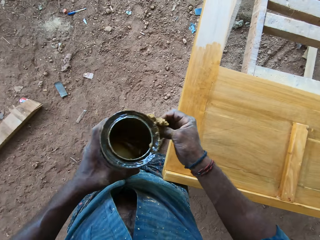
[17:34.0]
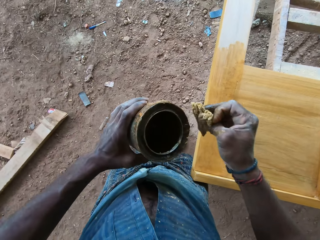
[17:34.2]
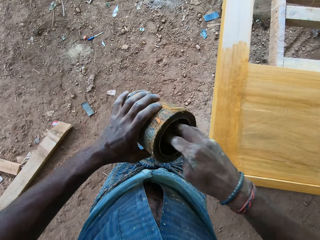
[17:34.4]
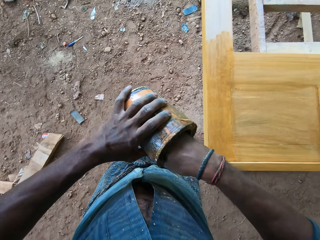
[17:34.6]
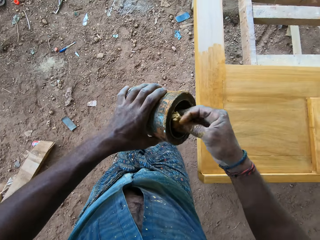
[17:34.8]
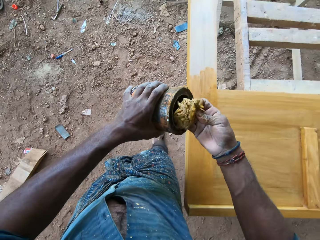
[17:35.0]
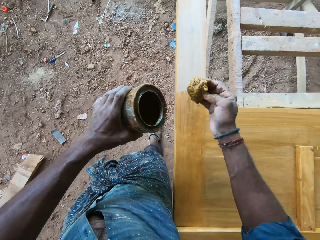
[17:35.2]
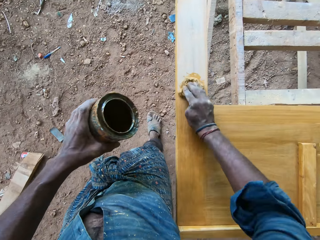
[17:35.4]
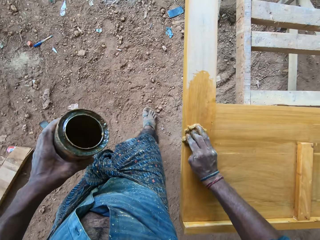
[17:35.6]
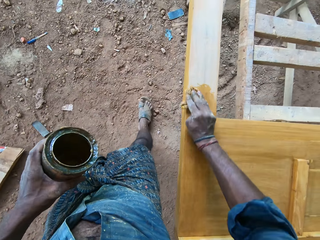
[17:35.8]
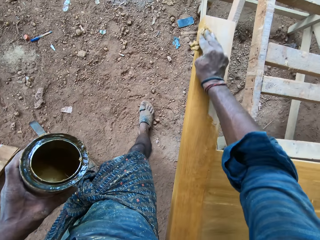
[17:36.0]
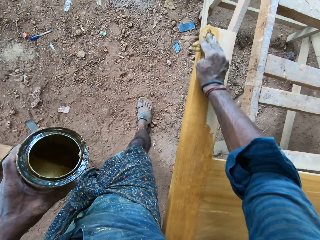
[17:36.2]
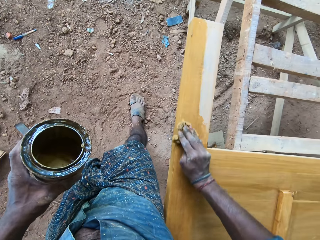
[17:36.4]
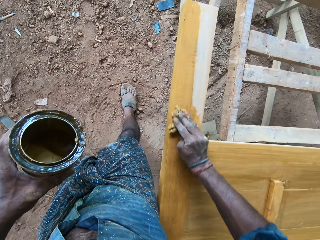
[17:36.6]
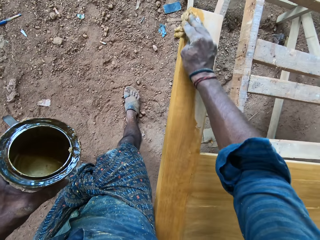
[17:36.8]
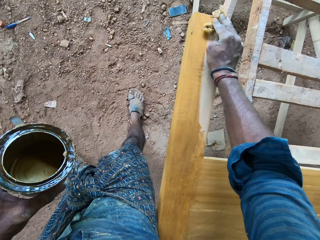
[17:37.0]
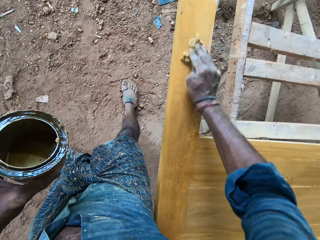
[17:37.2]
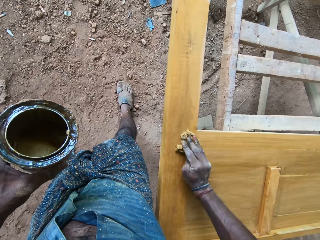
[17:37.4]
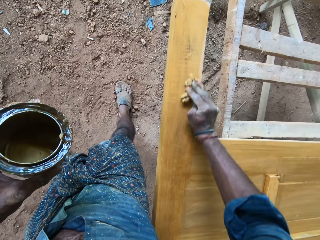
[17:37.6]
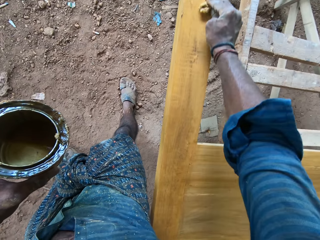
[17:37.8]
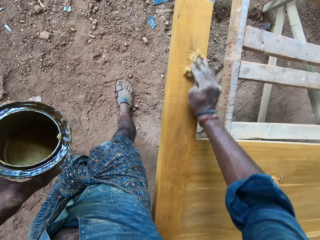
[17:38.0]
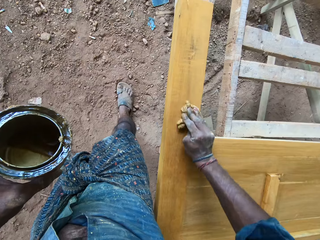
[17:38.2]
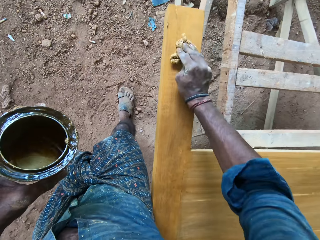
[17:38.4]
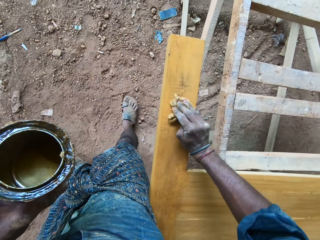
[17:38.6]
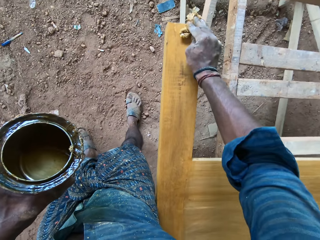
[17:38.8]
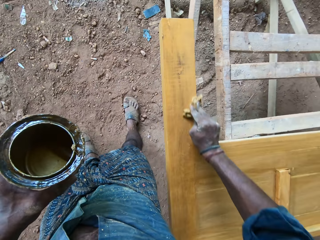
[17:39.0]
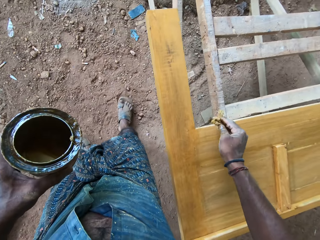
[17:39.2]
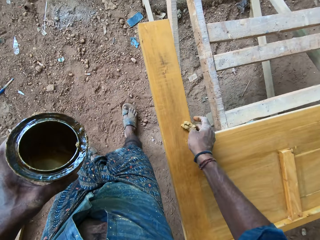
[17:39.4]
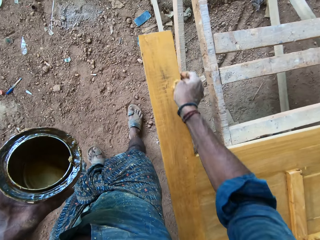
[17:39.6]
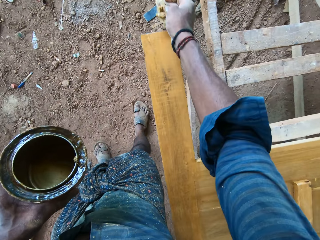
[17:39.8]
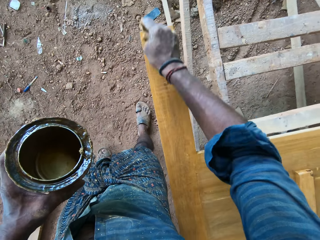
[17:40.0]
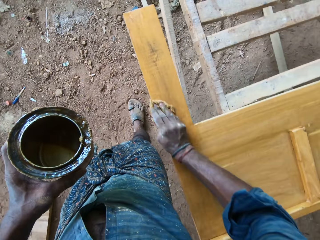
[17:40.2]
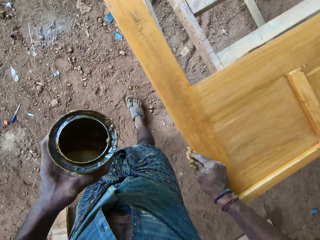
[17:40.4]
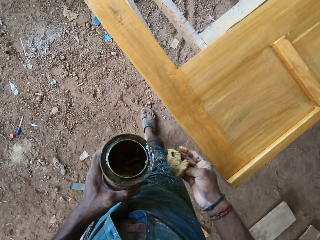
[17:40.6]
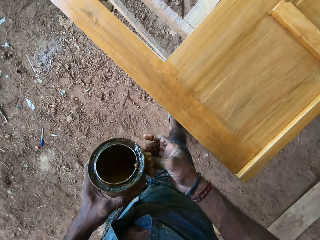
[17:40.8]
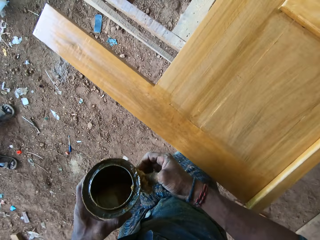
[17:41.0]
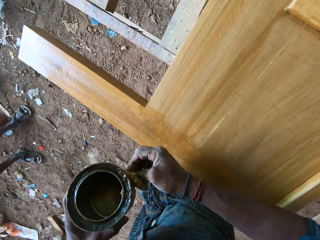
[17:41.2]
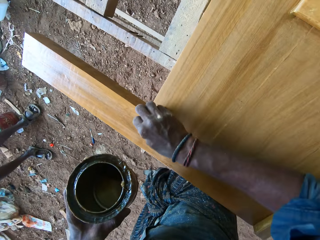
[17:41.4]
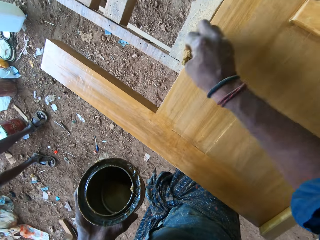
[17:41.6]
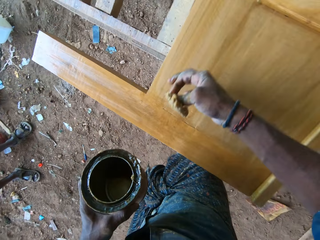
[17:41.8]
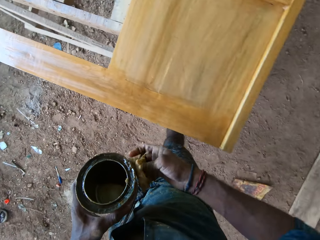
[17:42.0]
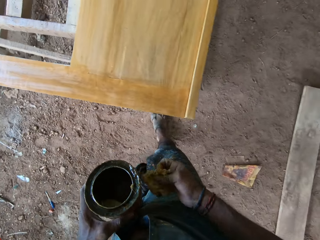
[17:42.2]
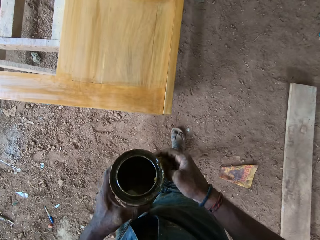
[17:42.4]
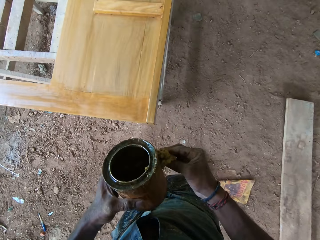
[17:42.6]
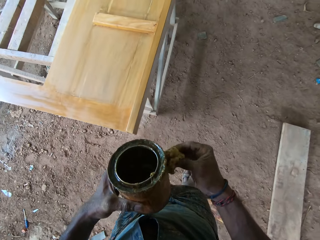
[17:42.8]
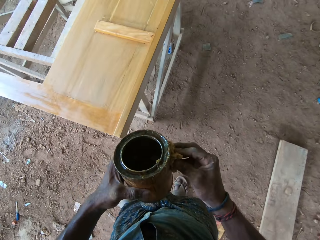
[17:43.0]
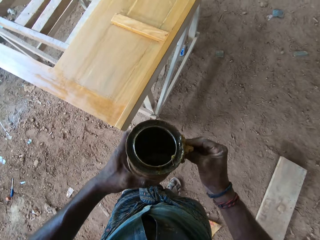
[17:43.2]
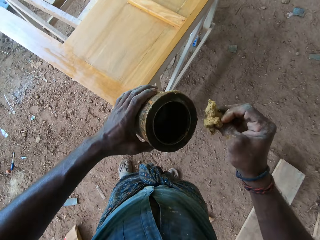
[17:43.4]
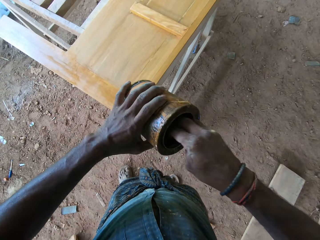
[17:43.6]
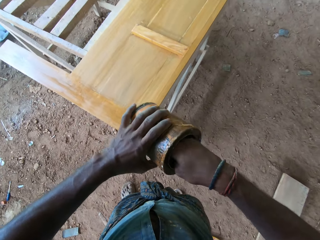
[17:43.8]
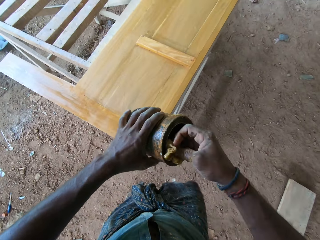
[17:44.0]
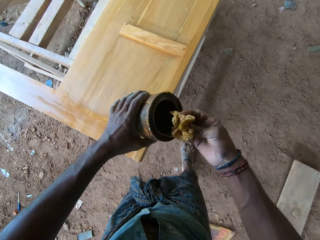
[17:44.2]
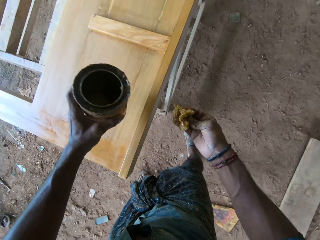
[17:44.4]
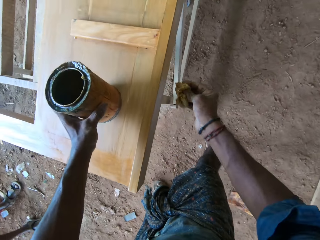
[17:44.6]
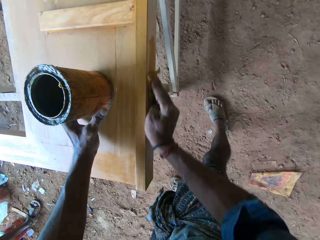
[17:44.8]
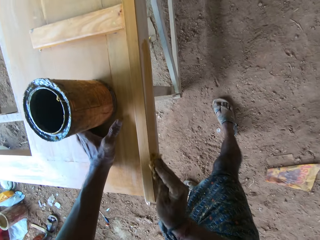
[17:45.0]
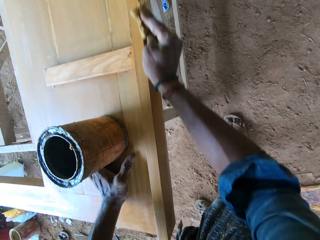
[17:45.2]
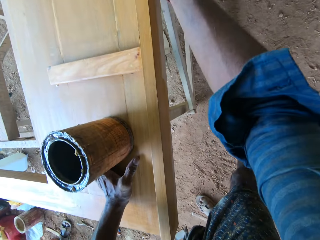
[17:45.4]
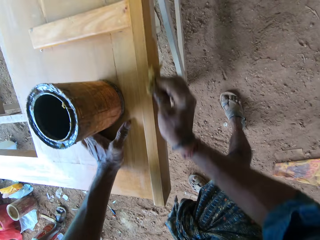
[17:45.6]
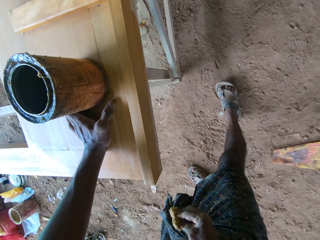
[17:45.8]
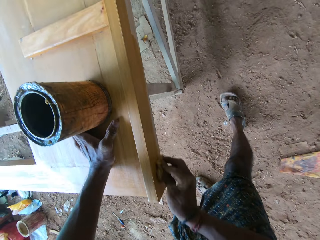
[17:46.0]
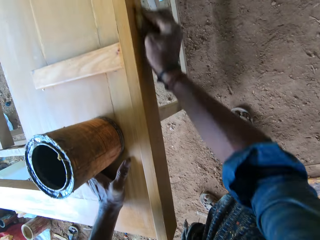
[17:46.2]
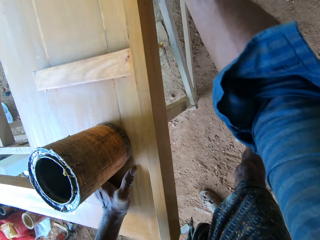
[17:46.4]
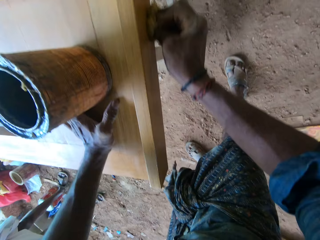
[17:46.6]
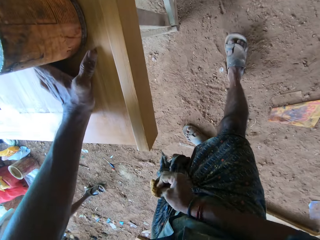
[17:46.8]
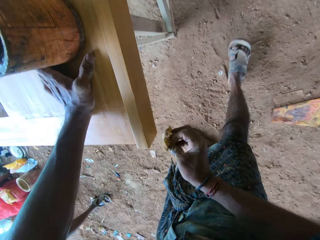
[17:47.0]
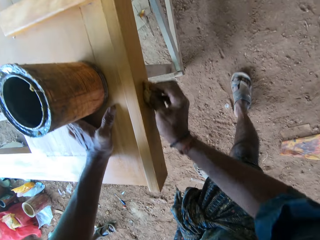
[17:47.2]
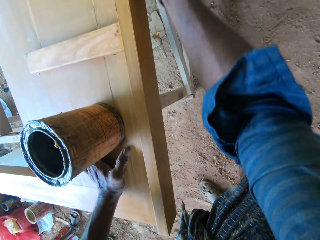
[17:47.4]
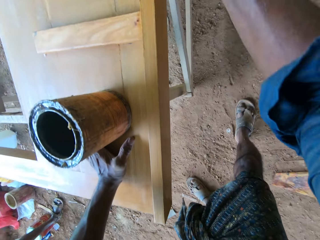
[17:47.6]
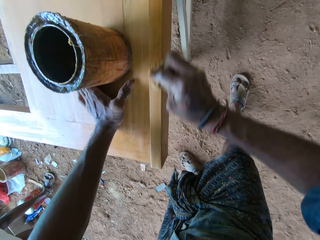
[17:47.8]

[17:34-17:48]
The camera wearer folds the sponge on the hand. They remove the thinner inside the container with the sponge. They dip a polishing cloth in the wood polish. They apply the thinner on the headboard with the sponge. They polish the headboard. They fold the sponge on the hand. They apply the thinner on the headboard with the sponge. They polish the headboard. They fold the sponge on the hand. They dip the polishing cloth in the wood polish. They remove the thinner inside the container with the sponge. They apply the thinner on the headboard with the sponge. They polish the headboard and put the wood polish tin on the headboard.

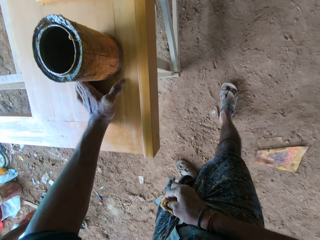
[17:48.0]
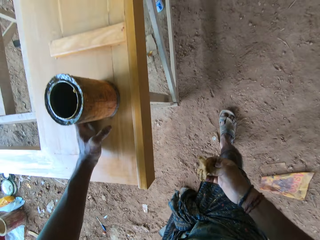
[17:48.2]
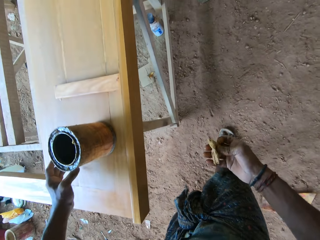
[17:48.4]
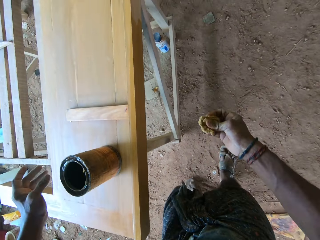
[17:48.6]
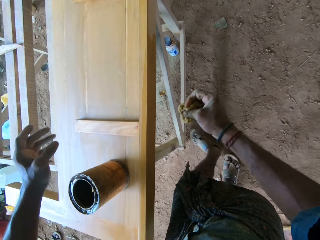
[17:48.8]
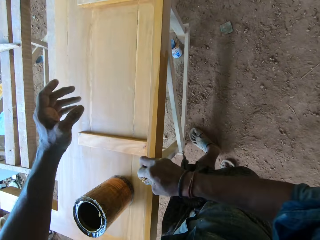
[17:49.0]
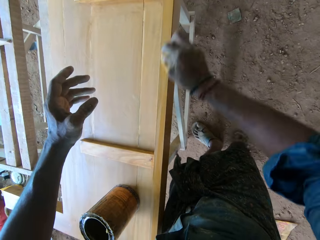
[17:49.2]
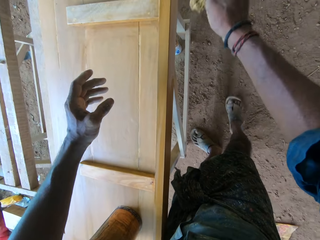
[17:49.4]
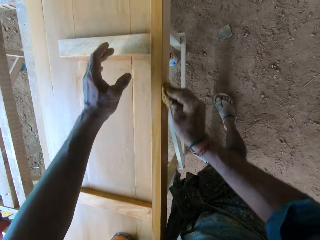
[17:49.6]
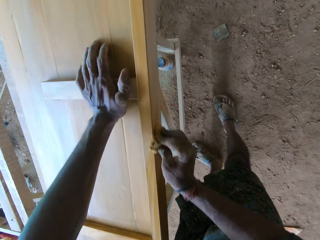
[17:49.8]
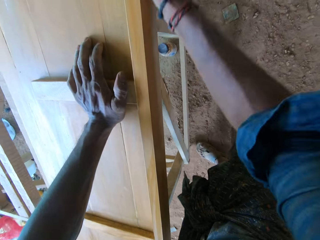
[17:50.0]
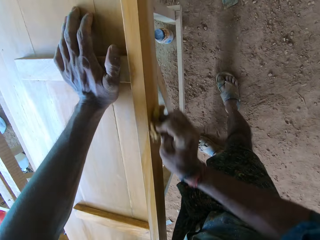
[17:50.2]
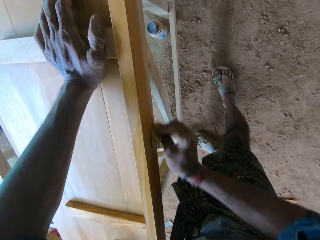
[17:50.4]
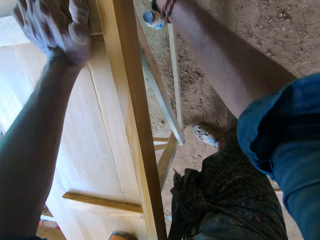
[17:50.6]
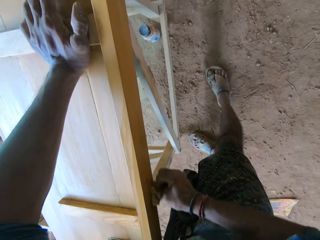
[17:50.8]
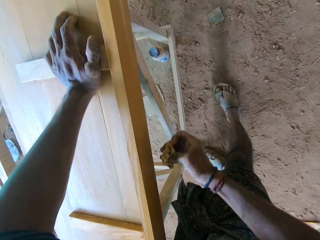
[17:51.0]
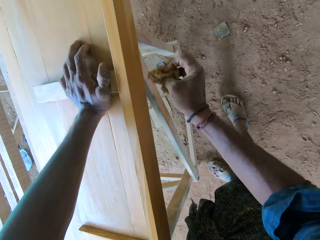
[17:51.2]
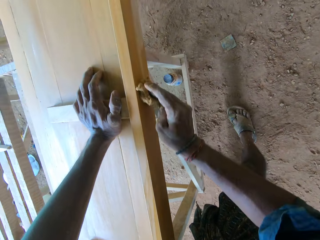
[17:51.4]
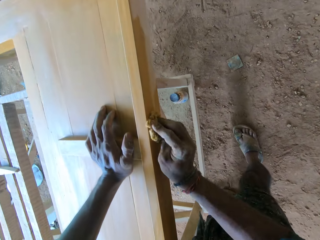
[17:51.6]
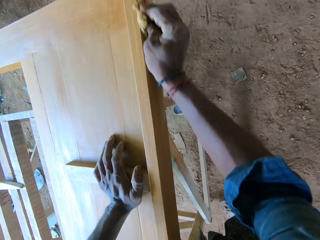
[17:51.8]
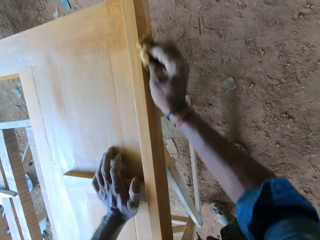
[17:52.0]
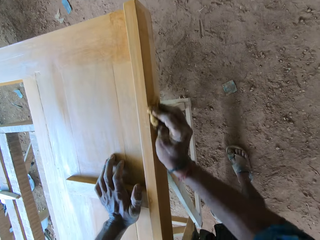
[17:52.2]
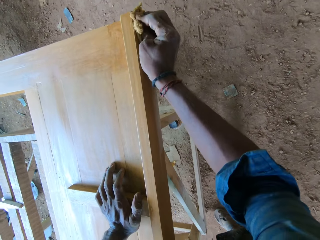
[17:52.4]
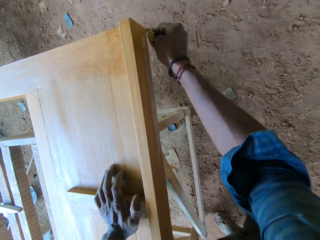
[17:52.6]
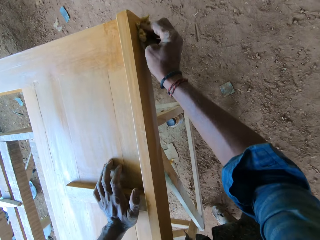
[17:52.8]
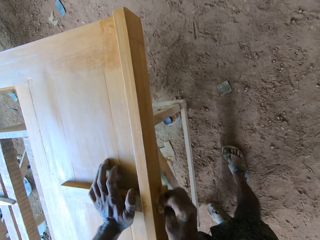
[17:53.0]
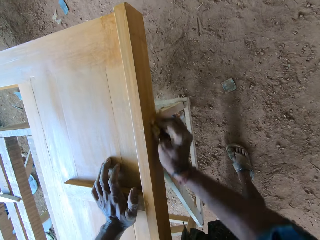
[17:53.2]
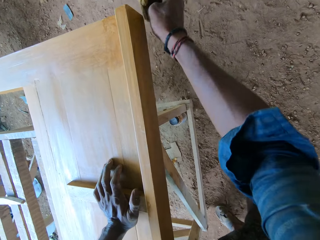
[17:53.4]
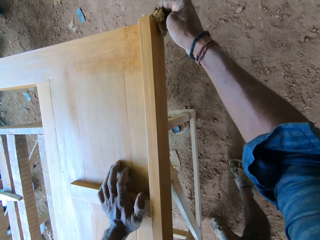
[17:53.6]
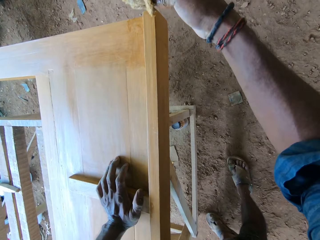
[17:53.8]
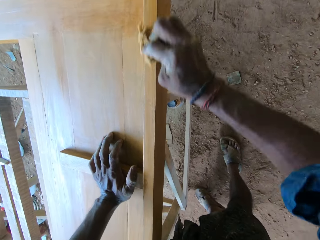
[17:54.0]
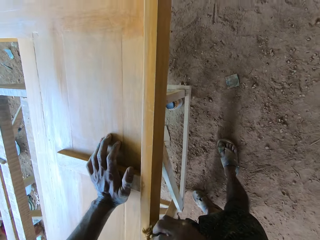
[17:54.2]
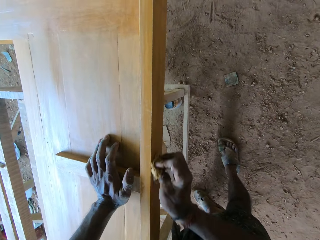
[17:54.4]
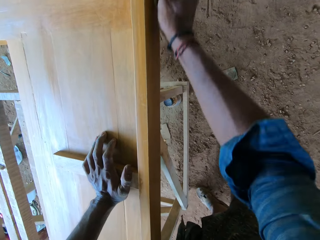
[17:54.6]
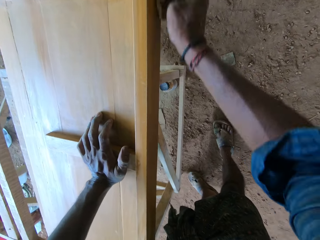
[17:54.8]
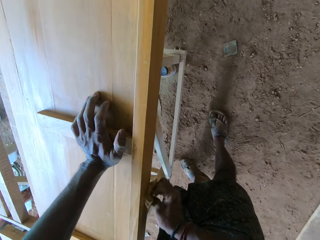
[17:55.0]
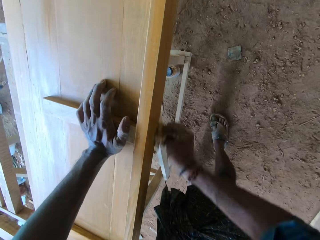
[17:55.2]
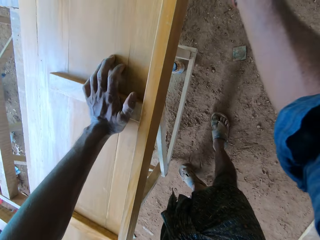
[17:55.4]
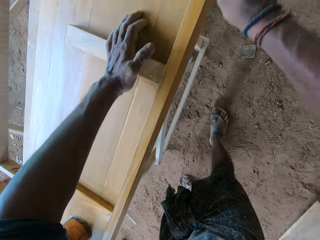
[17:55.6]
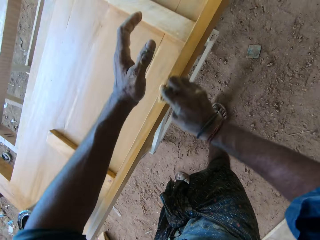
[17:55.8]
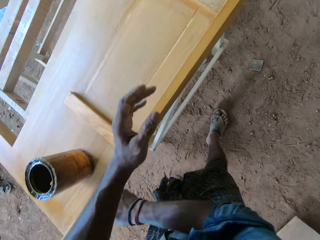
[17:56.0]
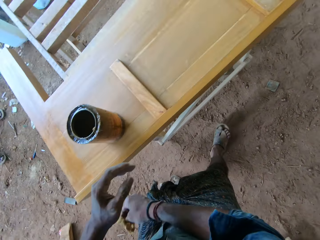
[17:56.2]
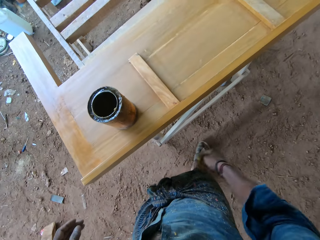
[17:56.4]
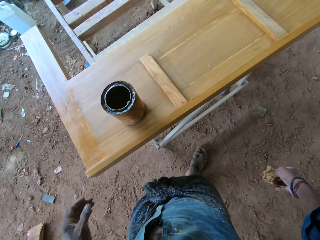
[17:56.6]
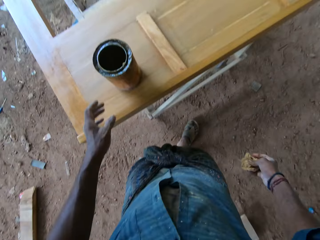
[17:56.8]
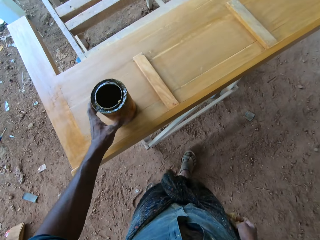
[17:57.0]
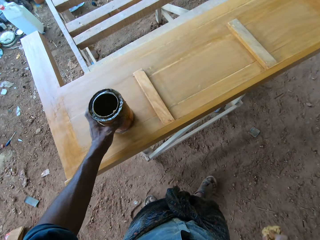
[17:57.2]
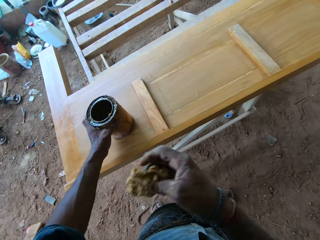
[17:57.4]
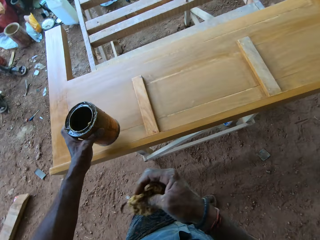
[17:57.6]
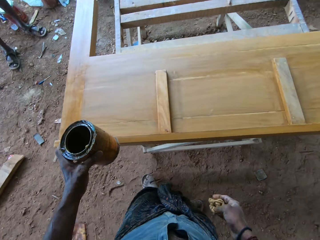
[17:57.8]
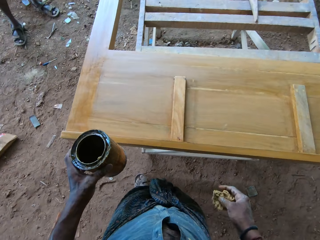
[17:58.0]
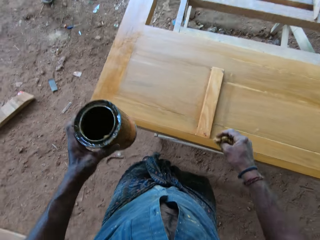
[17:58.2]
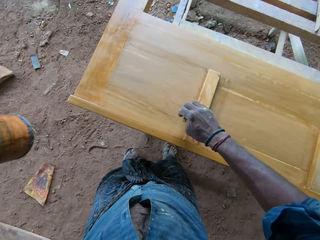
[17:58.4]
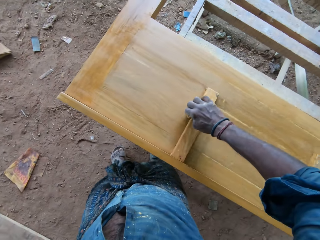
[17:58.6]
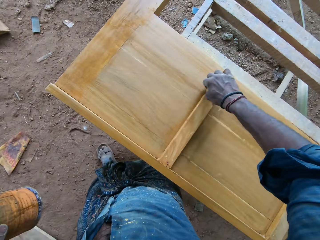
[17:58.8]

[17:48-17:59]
The camera wearer makes a step. They apply the thinner on the headboard with a sponge. They polish the headboard and move forward. They hold the headboard with the left hand. They apply the thinner on the headboard with the sponge. They remove the left hand from the headboard. They pick up the container of the thinner from the headboard.
